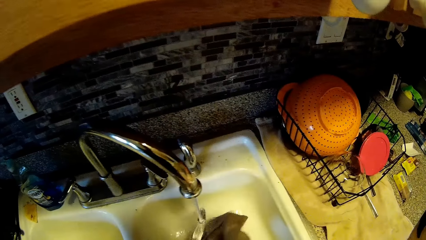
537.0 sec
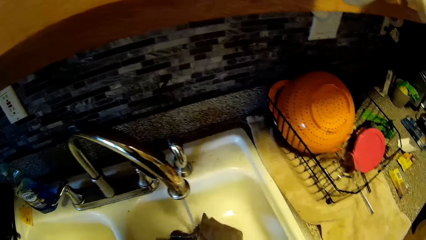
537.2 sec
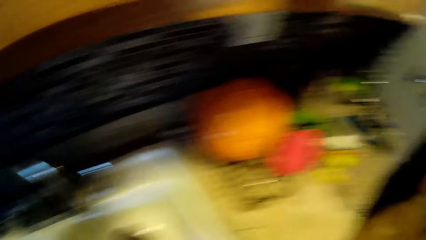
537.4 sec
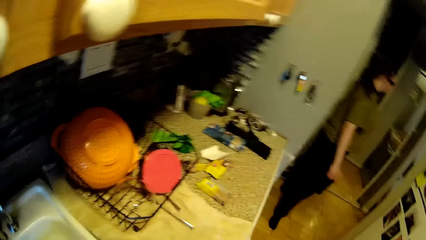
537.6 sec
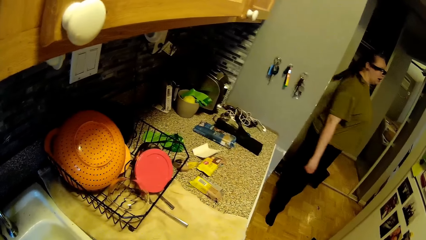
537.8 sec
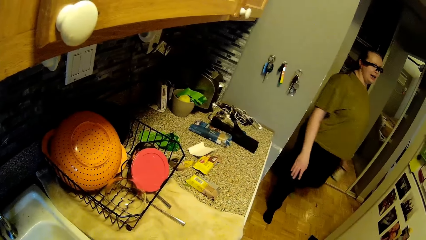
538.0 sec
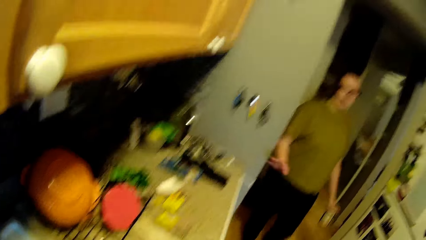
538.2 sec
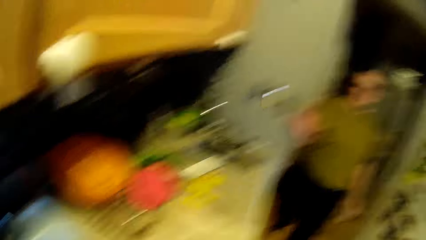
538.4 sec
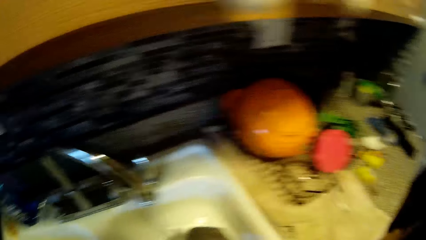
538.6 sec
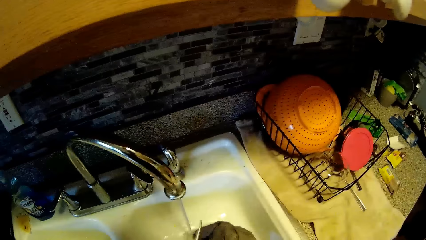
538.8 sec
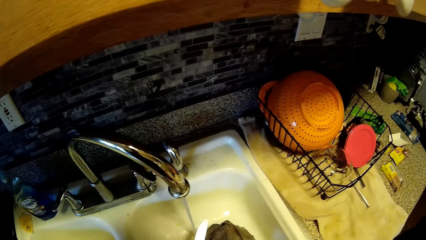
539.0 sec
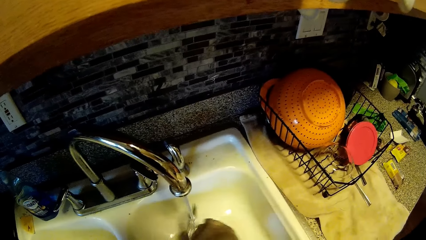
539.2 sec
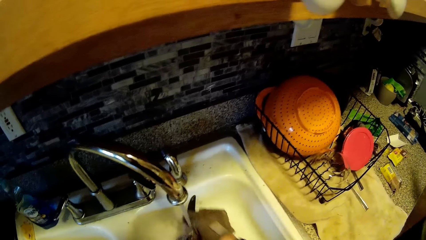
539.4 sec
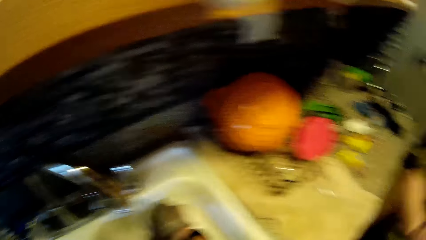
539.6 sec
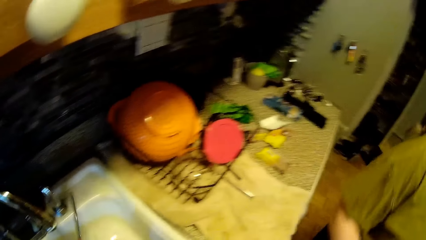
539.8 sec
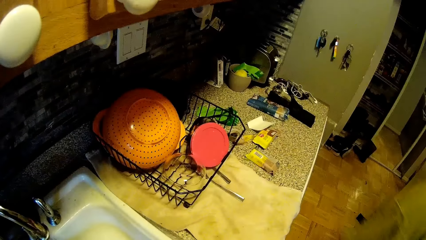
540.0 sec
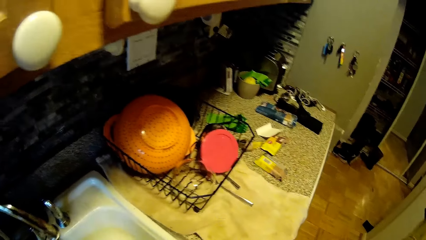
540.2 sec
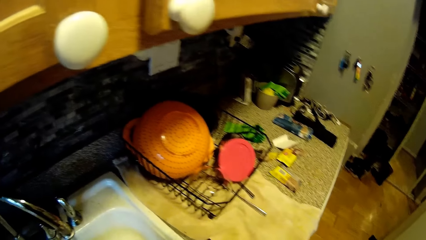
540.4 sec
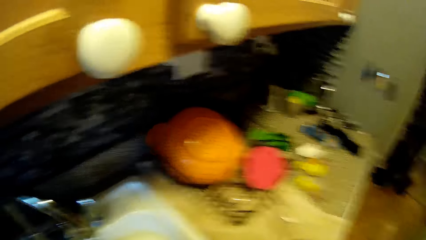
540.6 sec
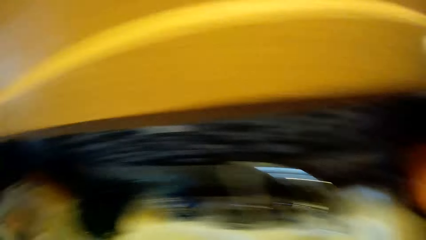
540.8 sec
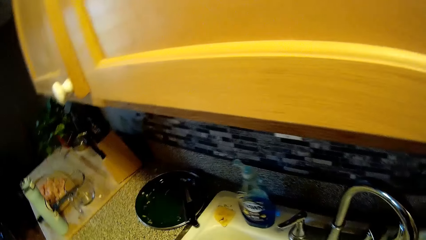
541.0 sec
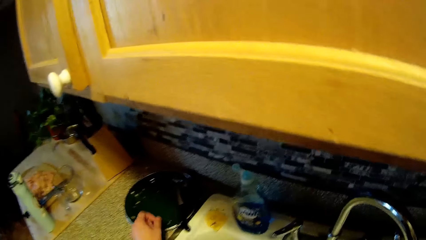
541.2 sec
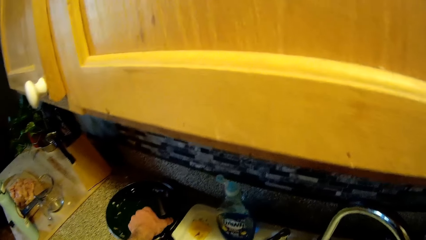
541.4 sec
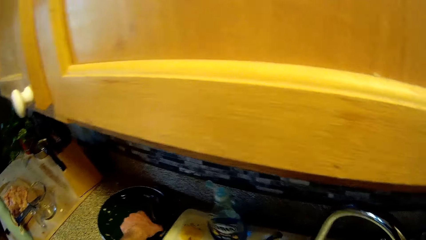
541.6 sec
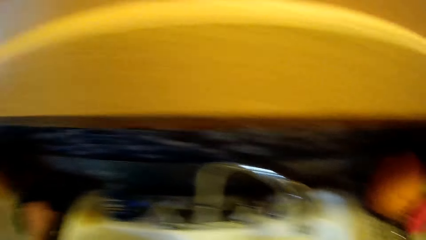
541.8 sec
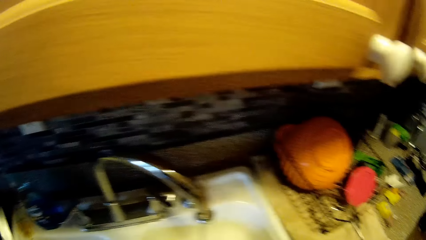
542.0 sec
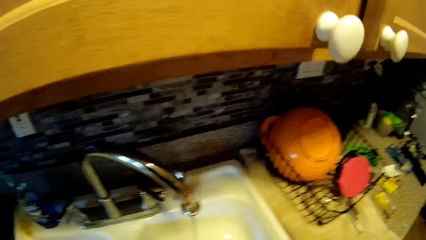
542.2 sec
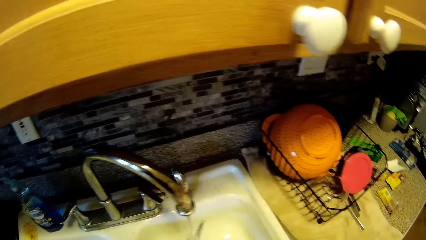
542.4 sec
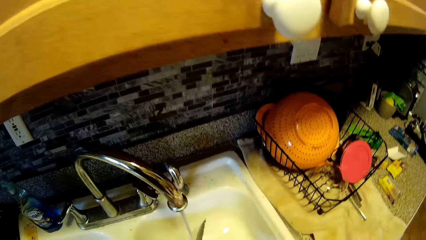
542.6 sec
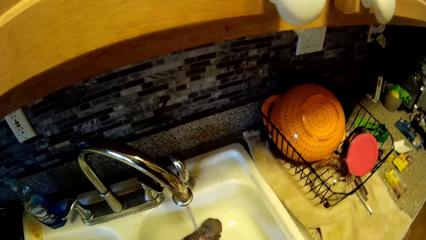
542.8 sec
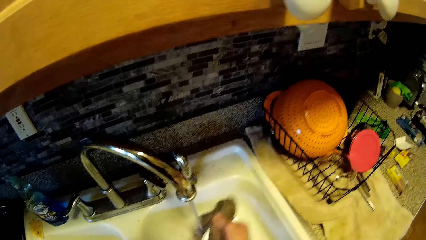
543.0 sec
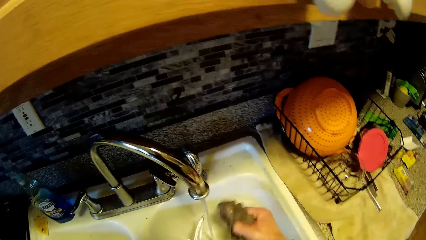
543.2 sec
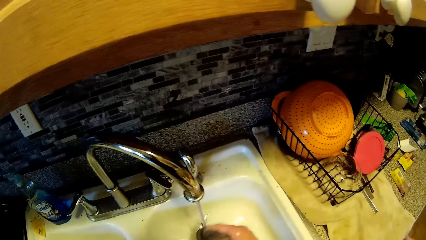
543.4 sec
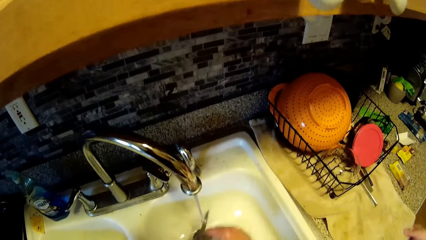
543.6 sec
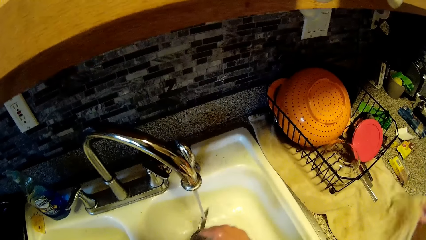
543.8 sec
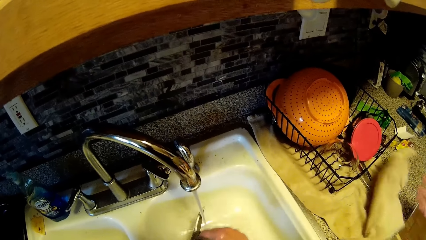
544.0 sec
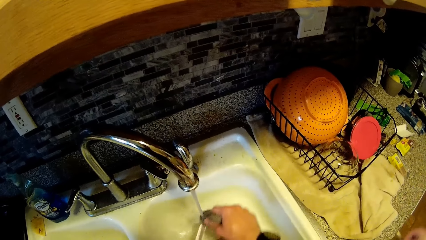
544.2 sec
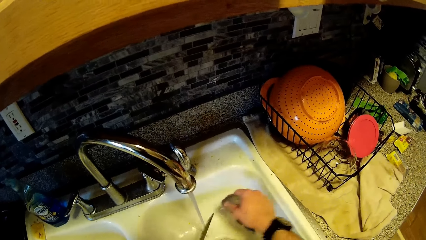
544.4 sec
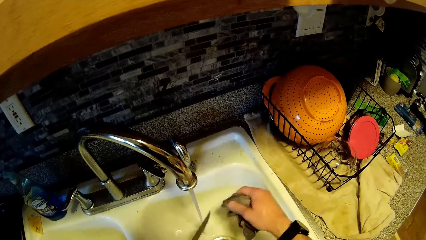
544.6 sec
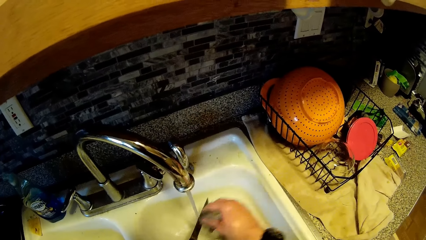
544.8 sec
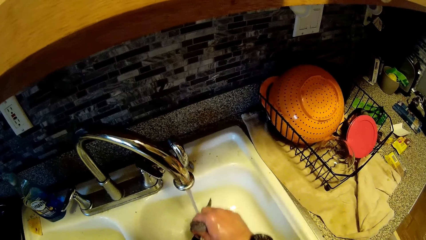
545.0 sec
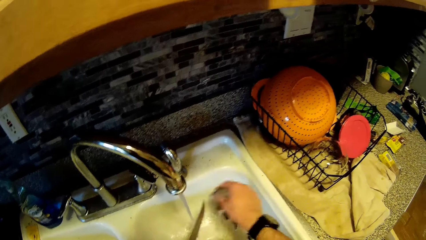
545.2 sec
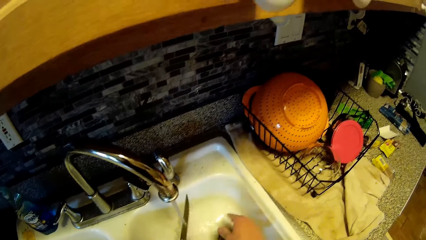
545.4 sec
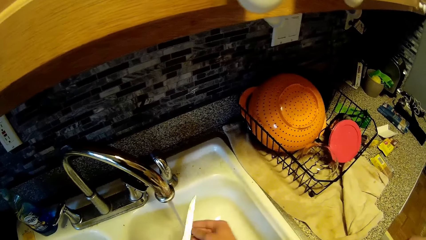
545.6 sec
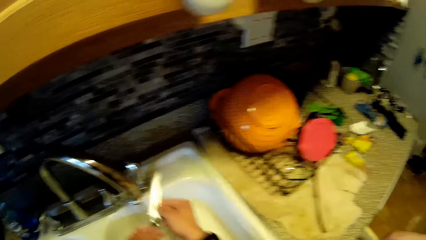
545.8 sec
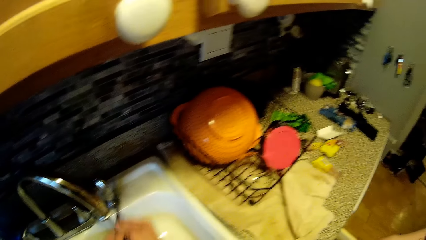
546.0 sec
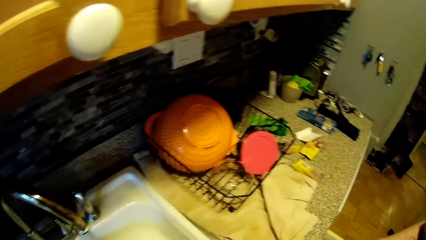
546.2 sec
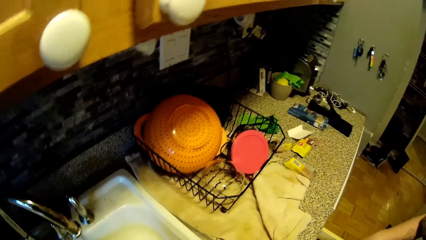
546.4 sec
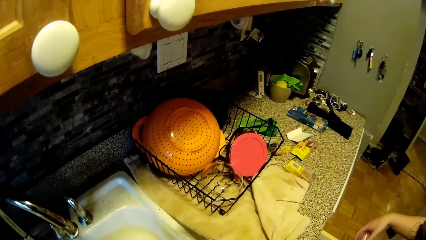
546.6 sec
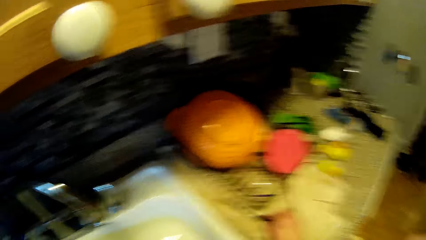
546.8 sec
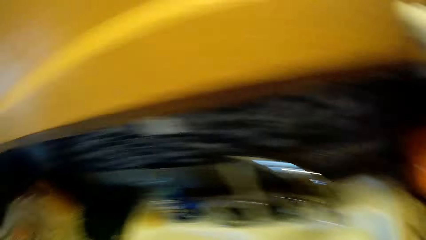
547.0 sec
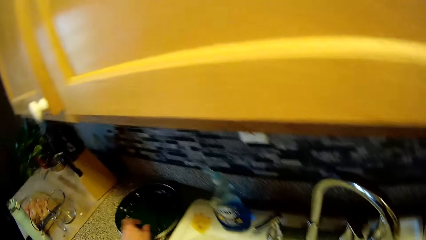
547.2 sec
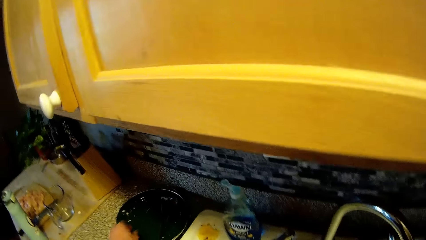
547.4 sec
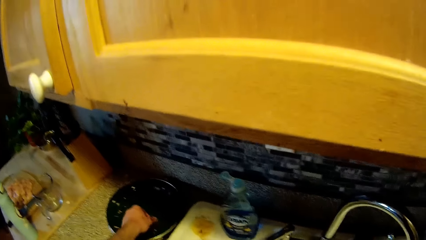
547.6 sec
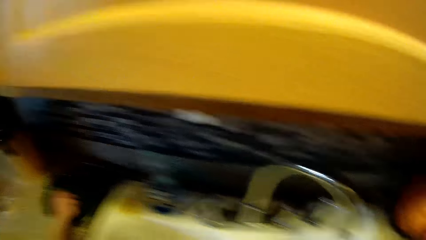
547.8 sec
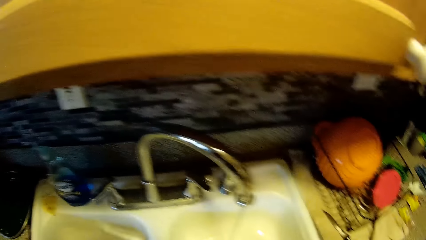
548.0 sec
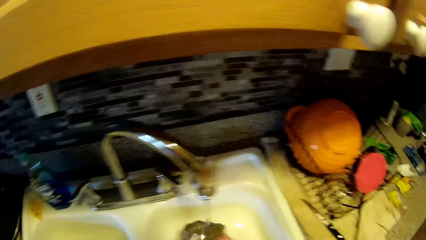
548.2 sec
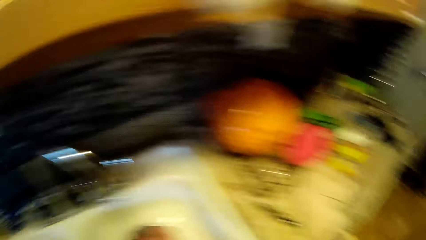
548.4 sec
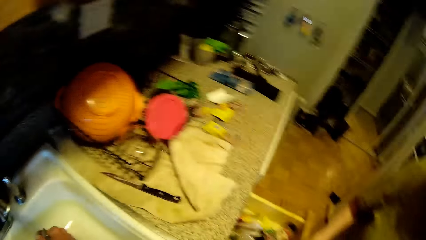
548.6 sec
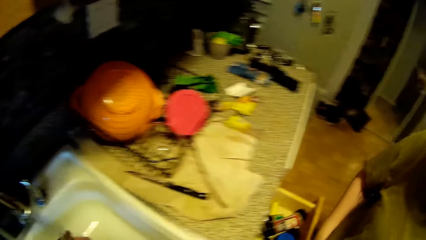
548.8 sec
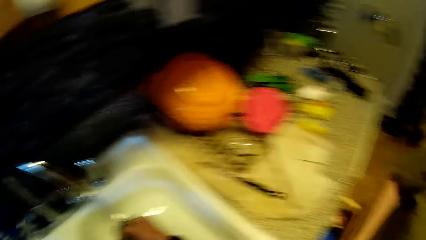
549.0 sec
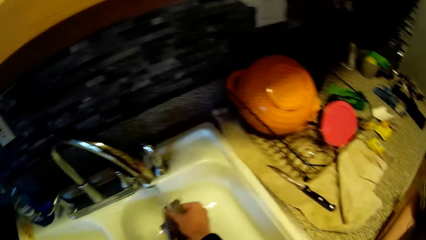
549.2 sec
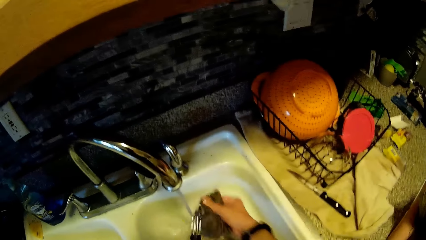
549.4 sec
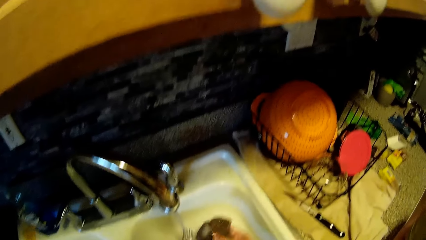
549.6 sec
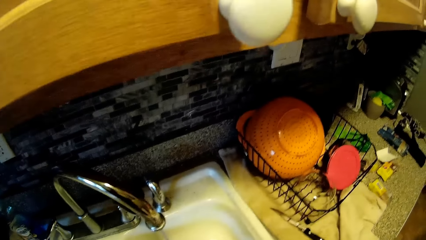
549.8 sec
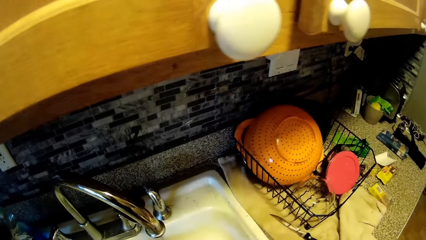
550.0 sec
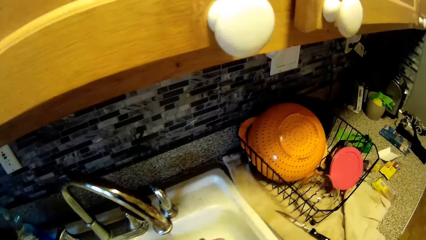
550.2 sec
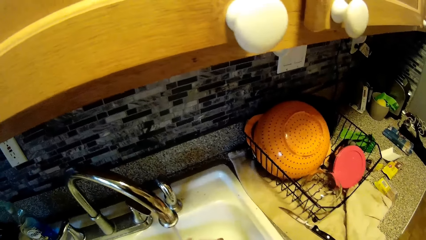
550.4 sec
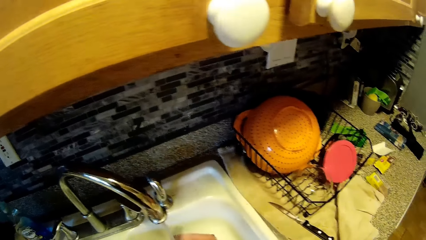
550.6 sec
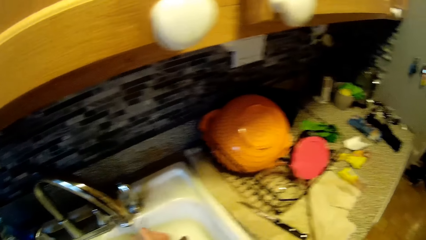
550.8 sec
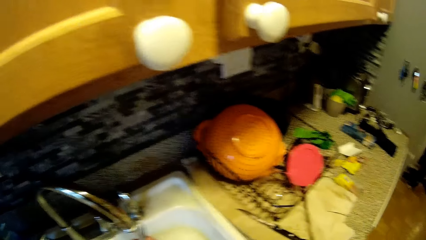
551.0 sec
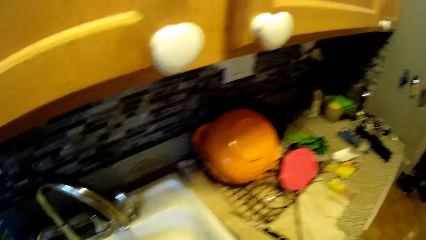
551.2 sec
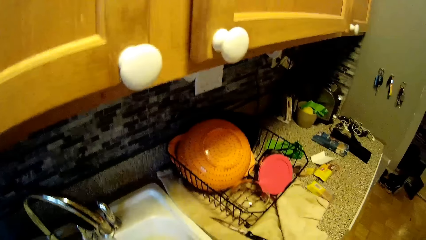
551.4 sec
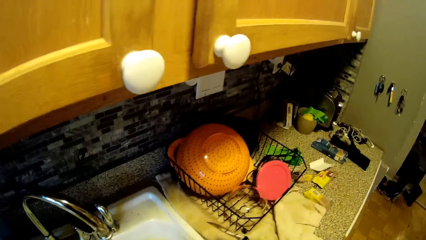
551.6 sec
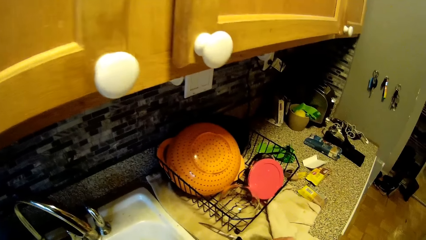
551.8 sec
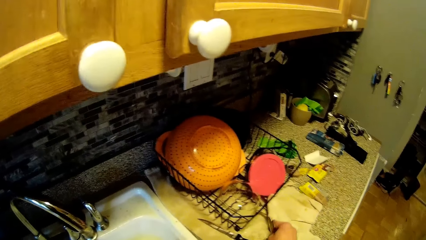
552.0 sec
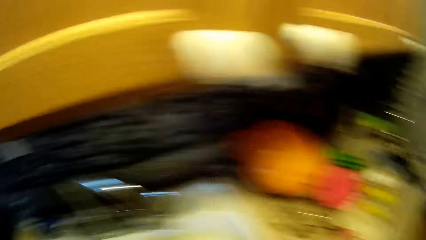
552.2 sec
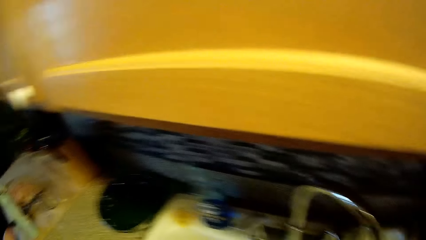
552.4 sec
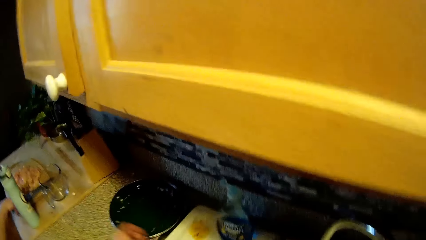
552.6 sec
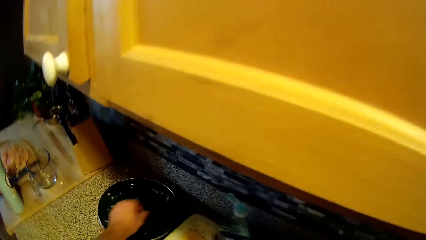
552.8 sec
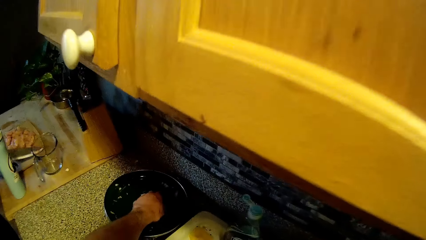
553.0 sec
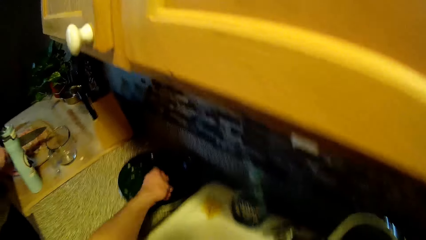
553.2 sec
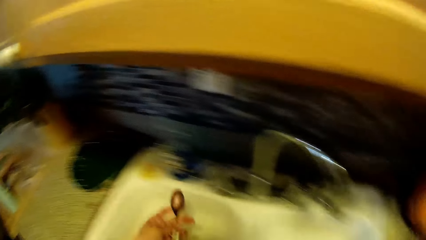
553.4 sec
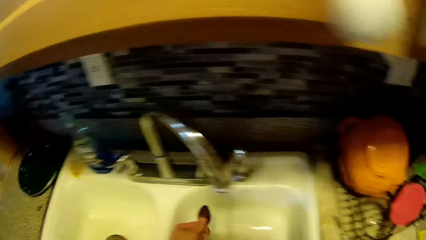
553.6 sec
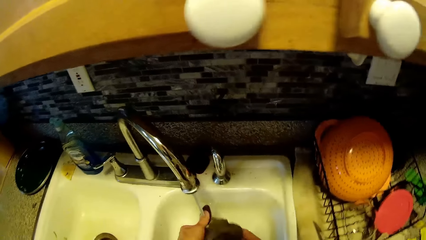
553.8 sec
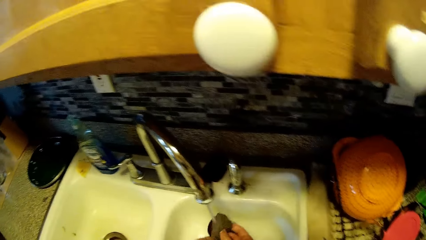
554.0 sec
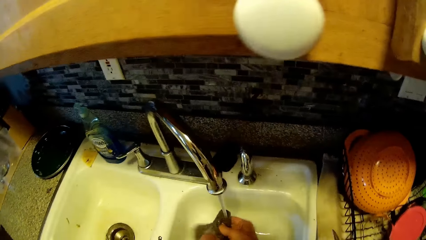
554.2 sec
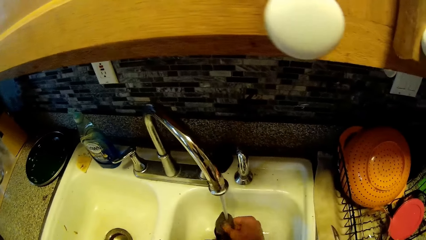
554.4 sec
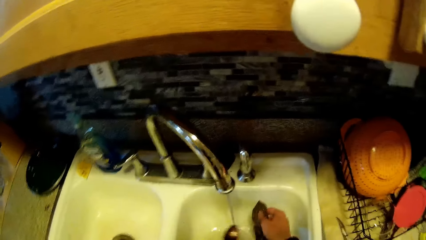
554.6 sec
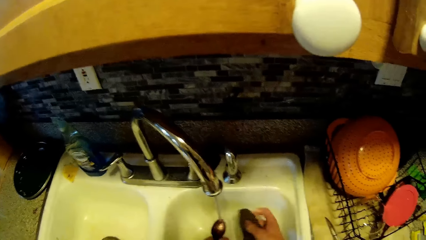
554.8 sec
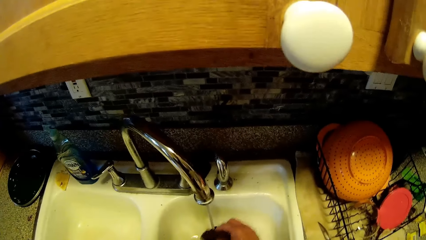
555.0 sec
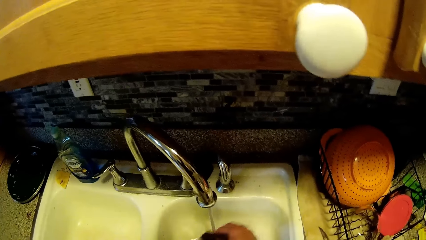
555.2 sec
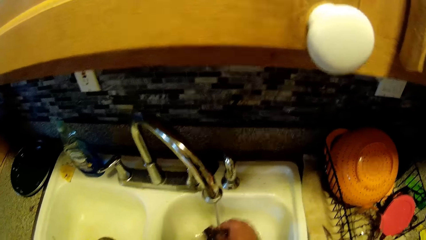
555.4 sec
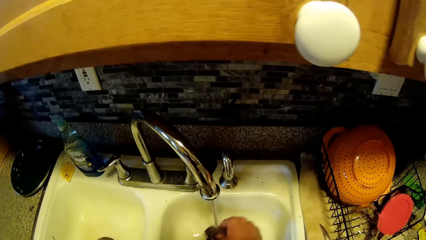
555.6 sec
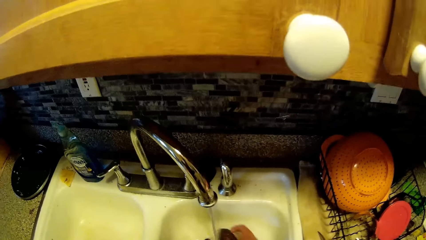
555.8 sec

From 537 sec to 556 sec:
The camera wearer washes the knife. A woman walks away. The camera wearer picks up the knife from the plate on the countertop with his left hand. He washes the knife with the cloth in his right hand. The woman lifts a cloth on the countertop with her right hand. The camera wearer drops the cloth in his right hand into the sink. He rinses the knife with water from the tap. He places the knife on a cloth on the countertop. He picks up a fork from the plate on the countertop with his left hand. He washes the fork with the cloth in his right hand. The woman walks around. The camera wearer places the fork on a cloth on the countertop. He picks up a spoon from the plate on the countertop with his left hand and washes the spoon with the cloth in his right hand.
